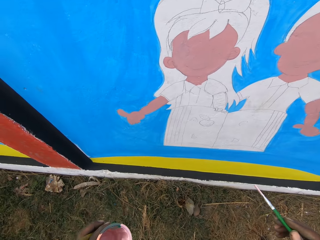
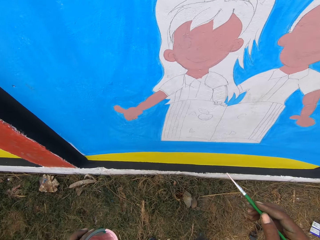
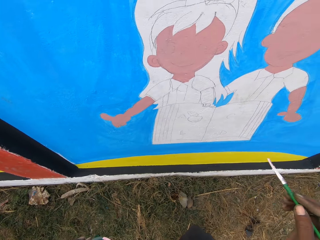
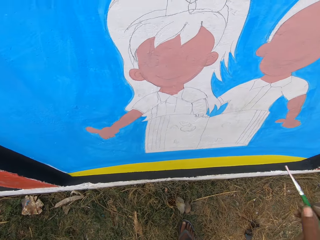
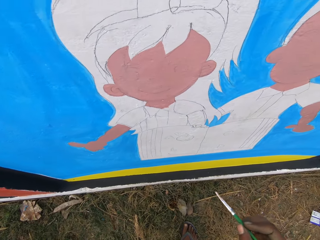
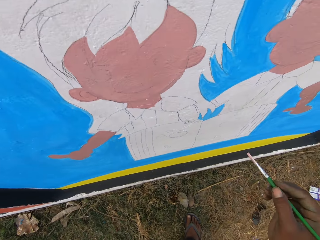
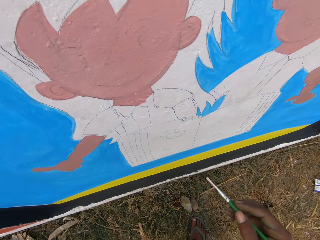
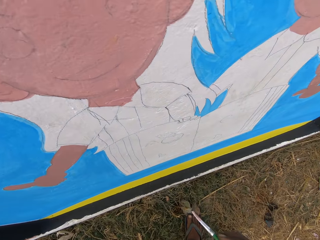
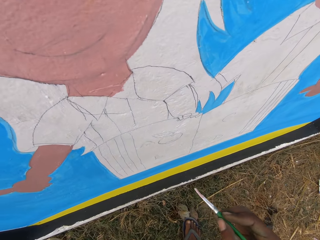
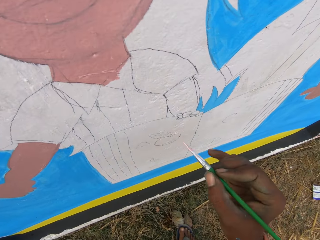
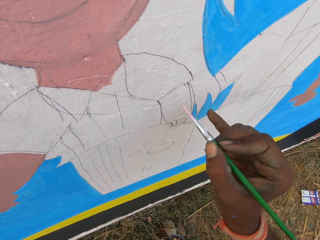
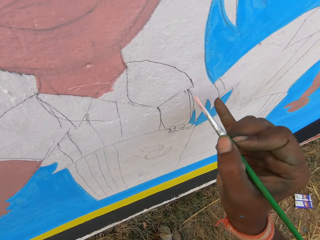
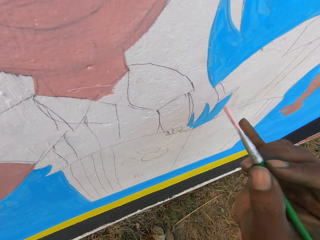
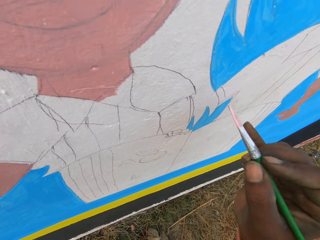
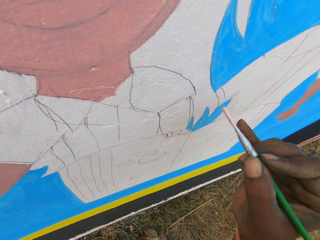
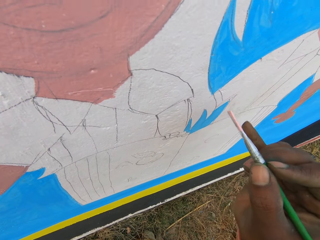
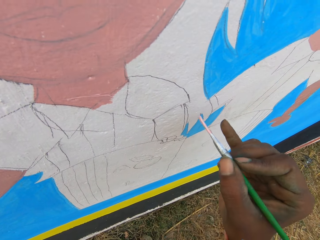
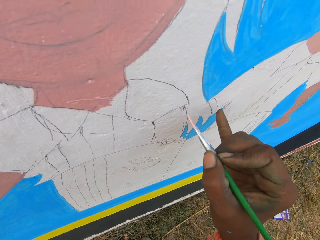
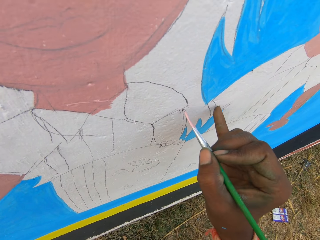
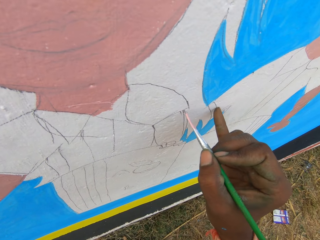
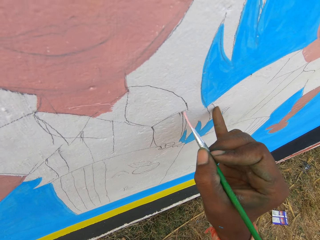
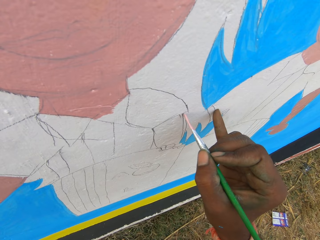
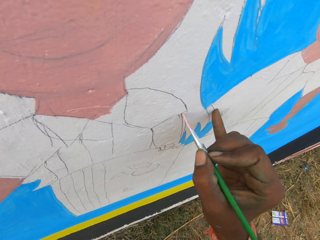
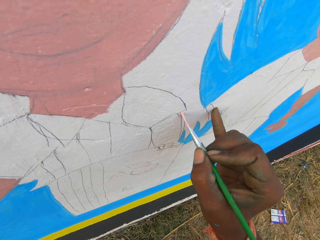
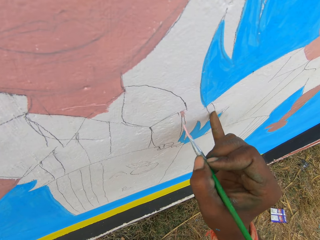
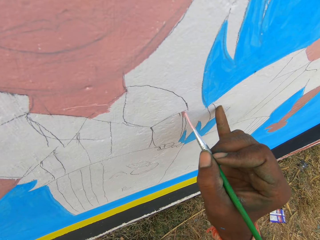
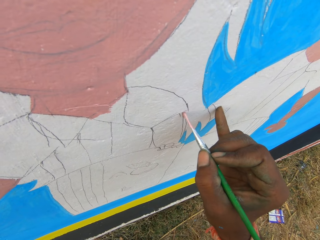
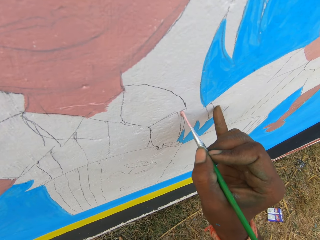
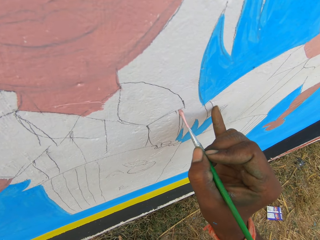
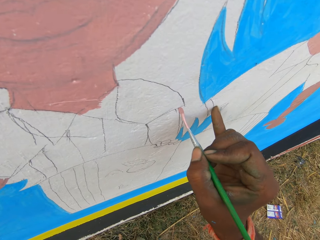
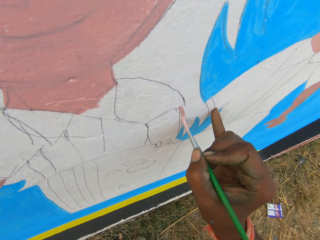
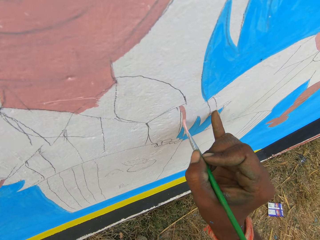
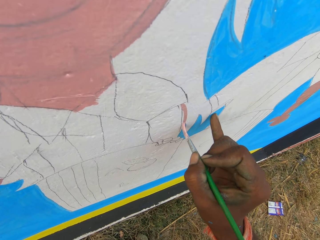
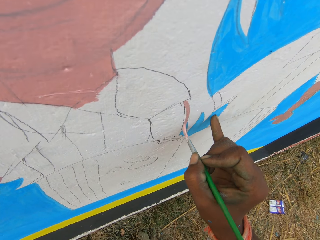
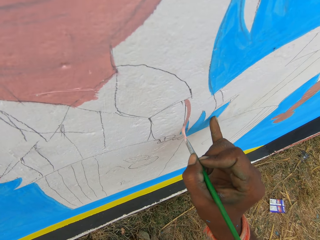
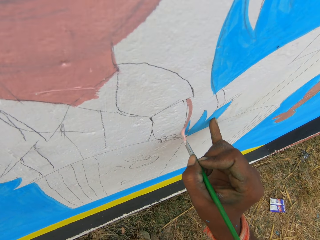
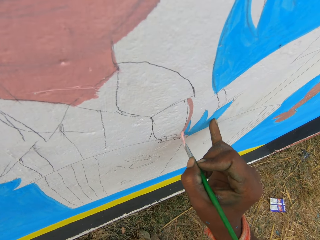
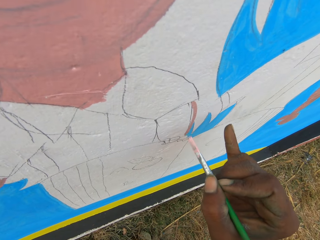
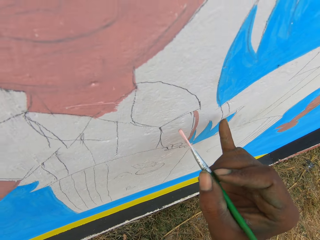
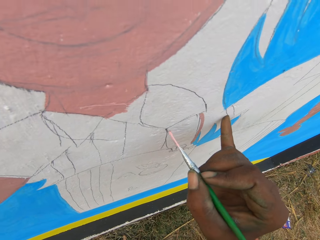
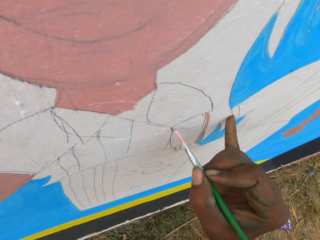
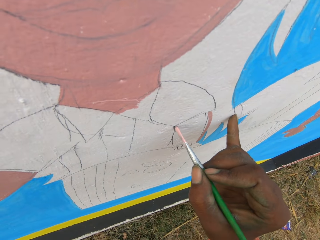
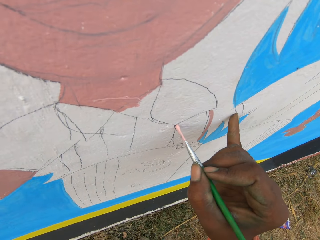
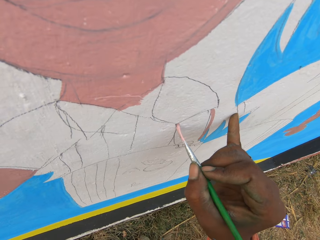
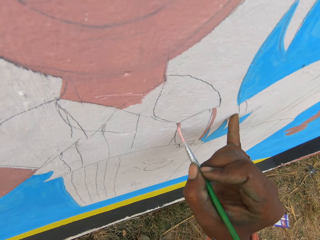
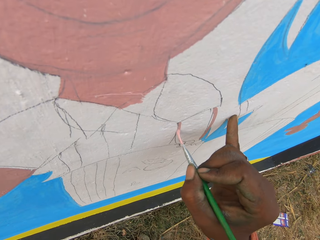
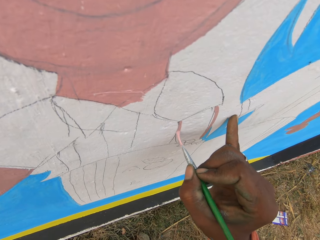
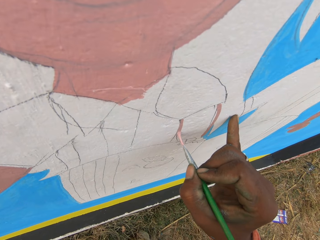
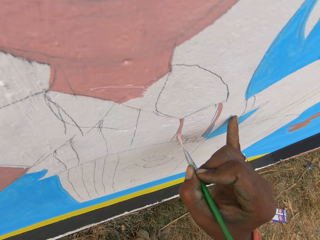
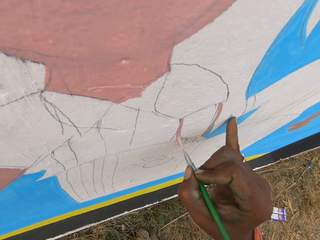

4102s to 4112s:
The camera wearer puts his finger of his right hand on the wall. He paints on the wall with the second painting brush in his right hand.

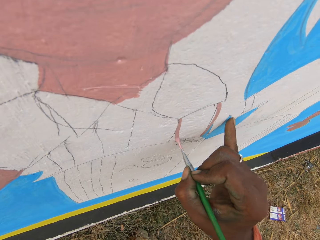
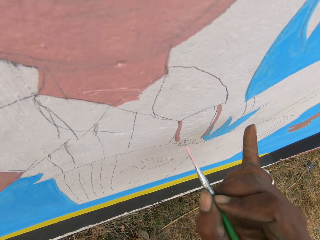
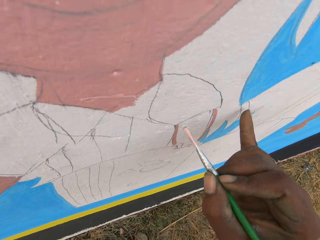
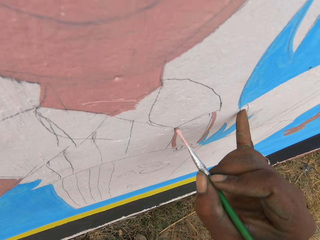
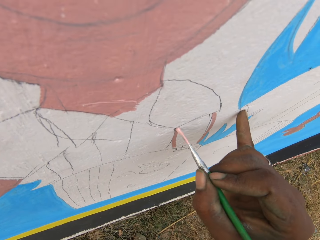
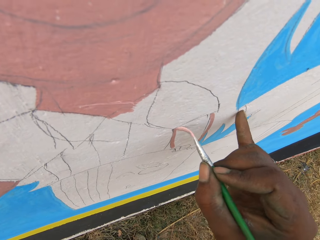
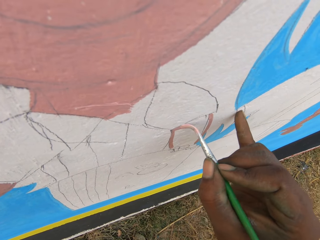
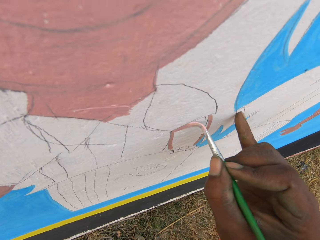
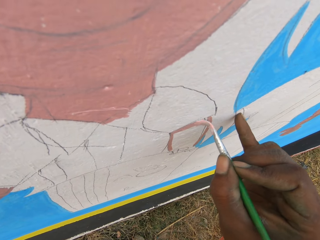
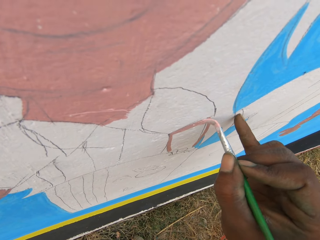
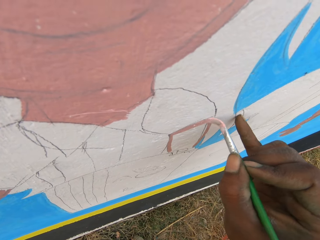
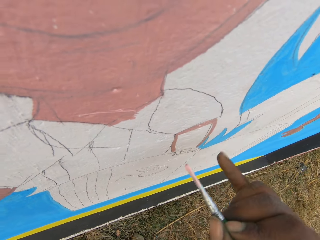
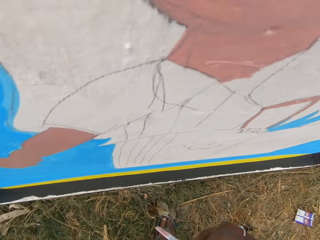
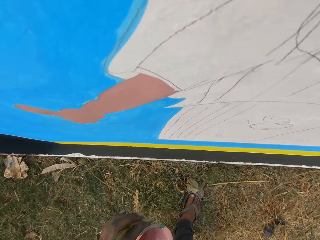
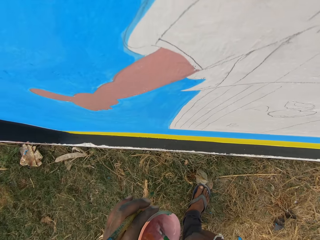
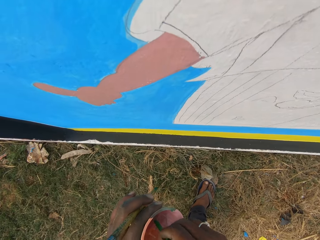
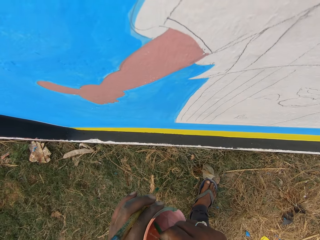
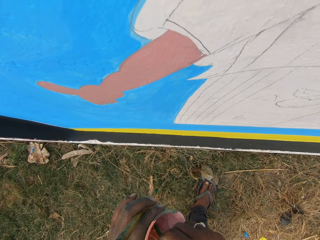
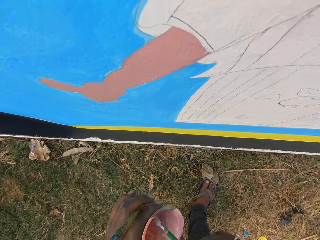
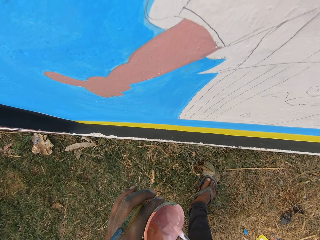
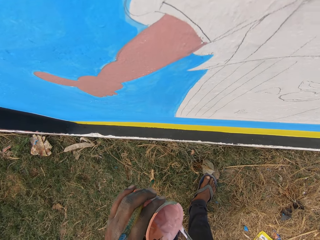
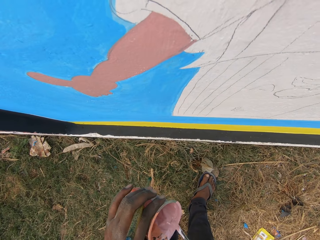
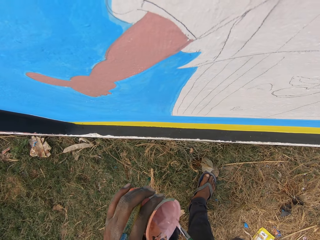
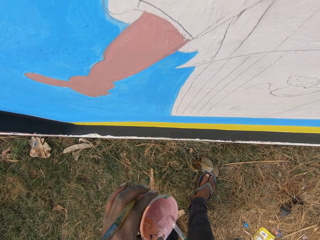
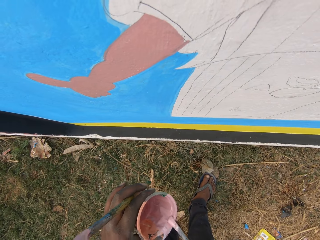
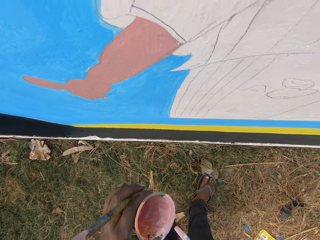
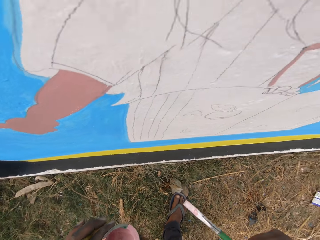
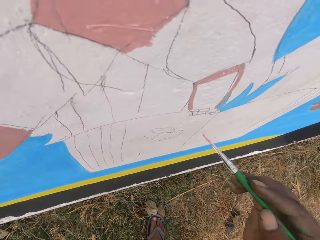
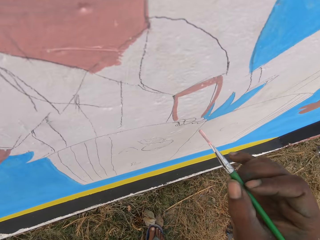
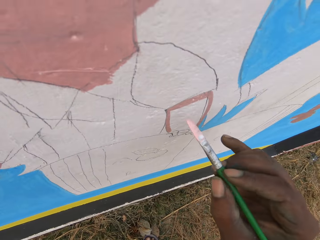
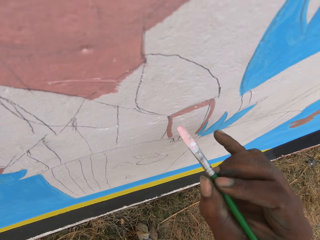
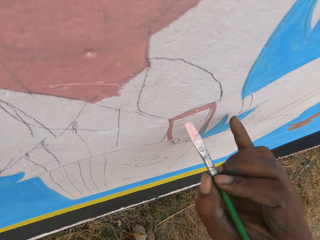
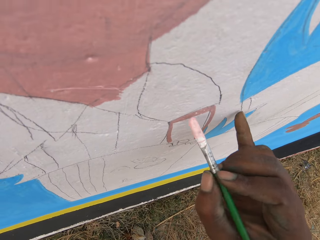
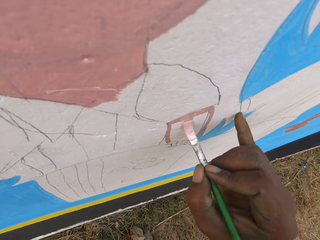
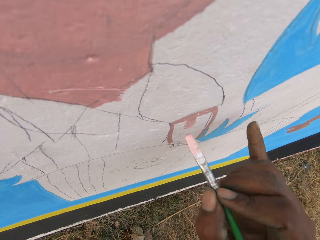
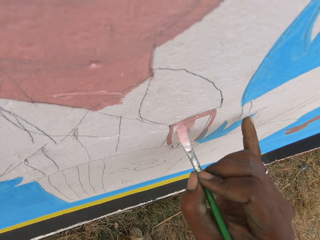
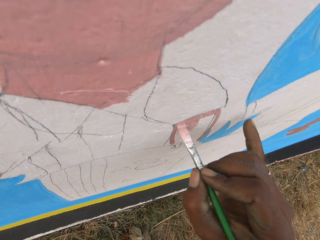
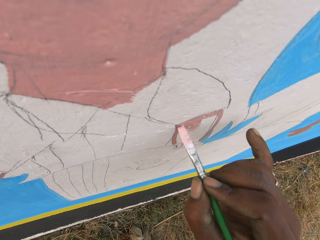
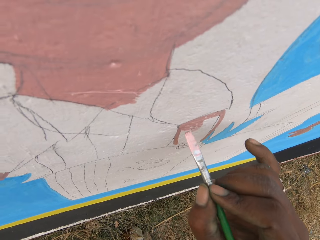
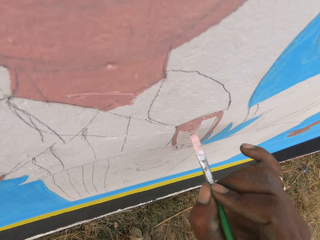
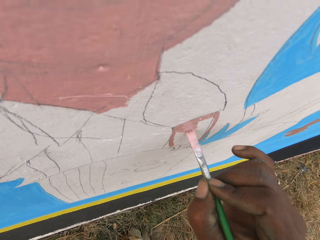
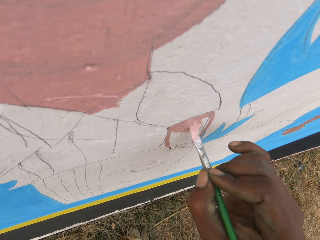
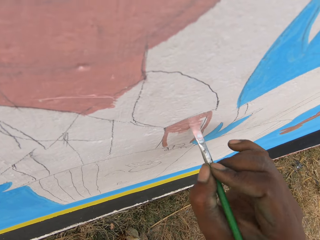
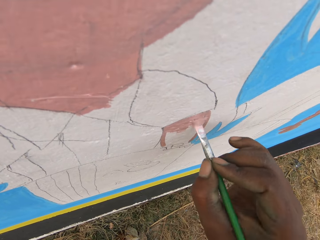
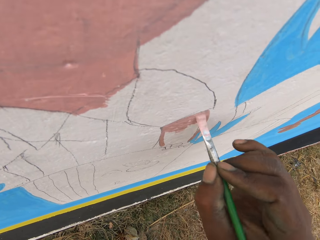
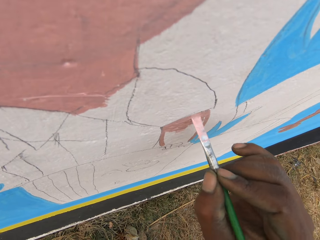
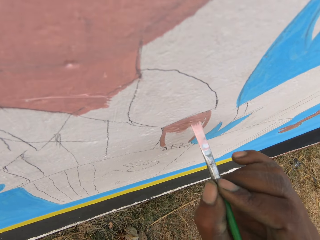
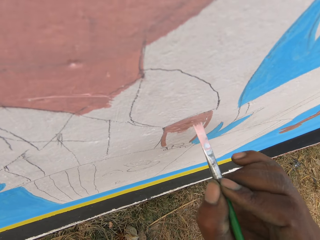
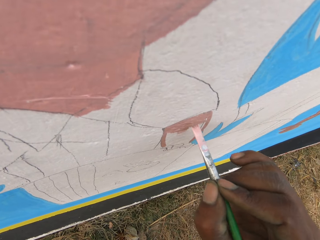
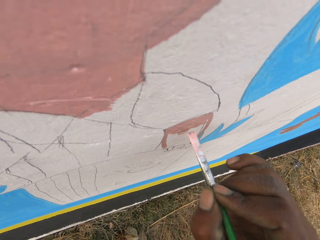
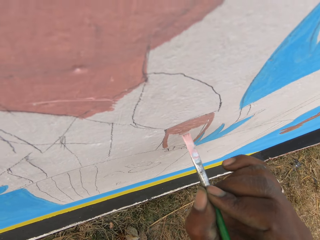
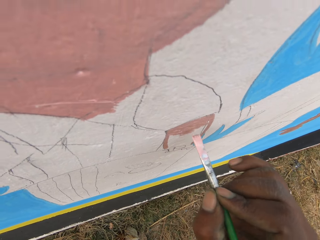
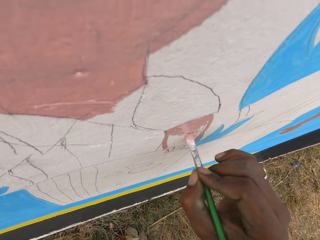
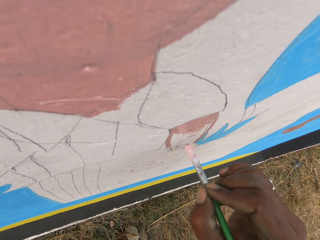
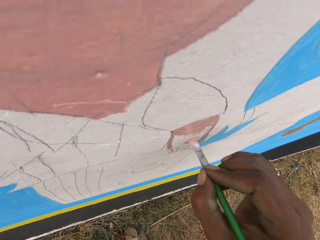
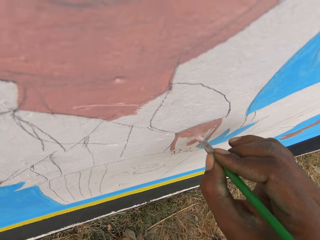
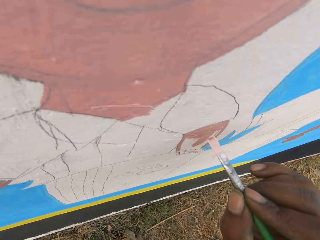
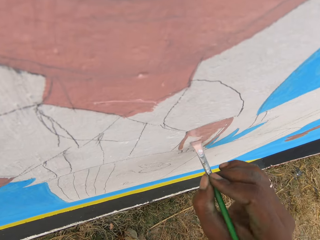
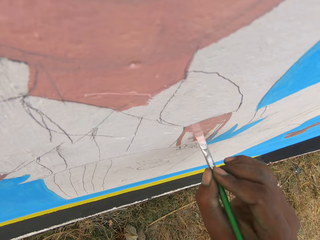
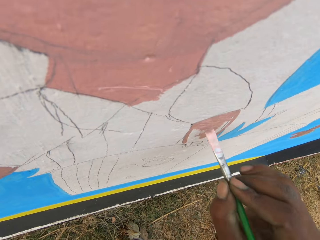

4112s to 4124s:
The camera wearer dips the second painting brush into the paint bowl in his left hand. He rubs the second painting brush on the edge of the paint bowl. He puts his finger of his right hand on the wall. He paints on the wall with the second painting brush in his right hand.
